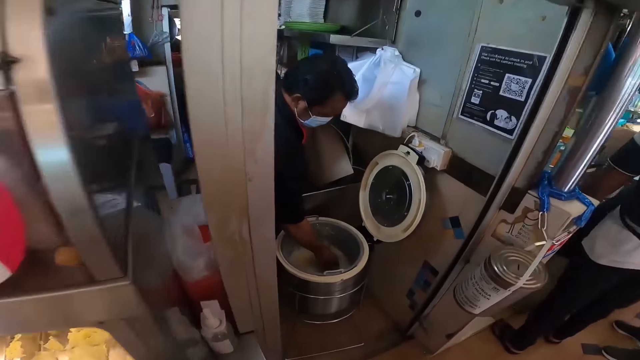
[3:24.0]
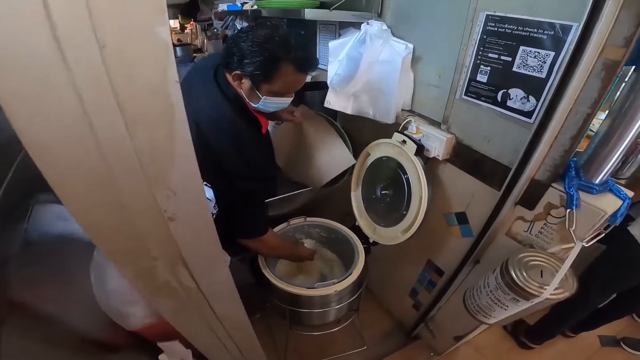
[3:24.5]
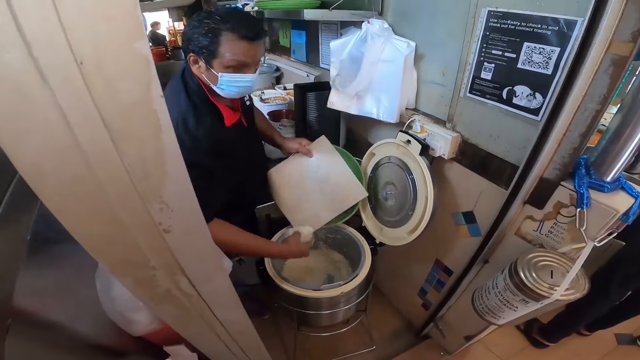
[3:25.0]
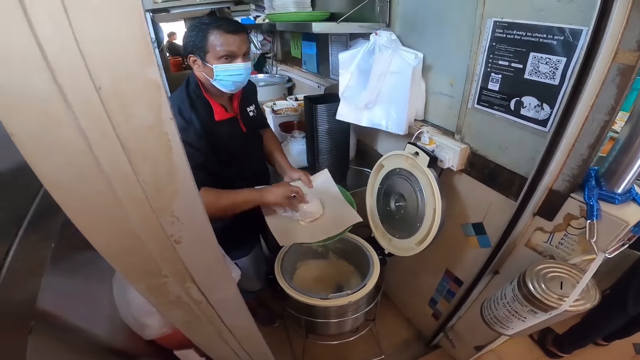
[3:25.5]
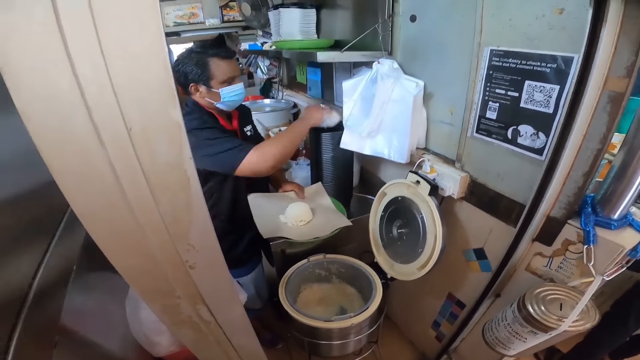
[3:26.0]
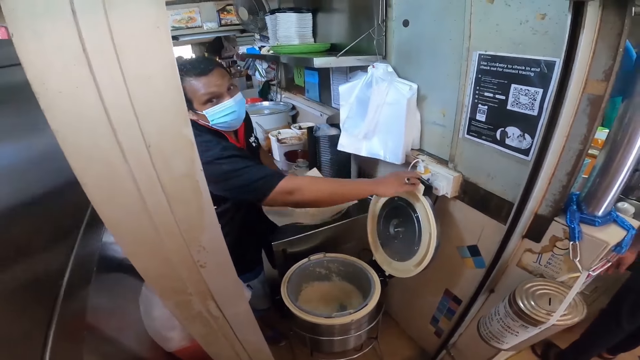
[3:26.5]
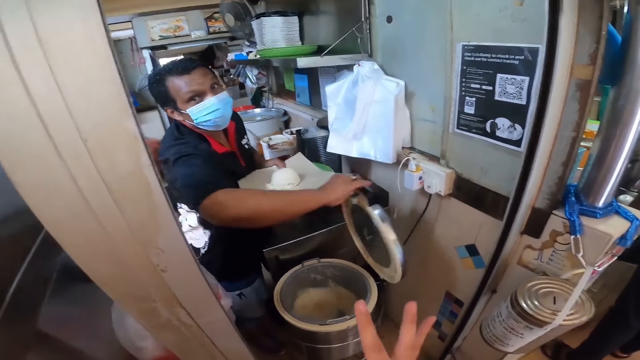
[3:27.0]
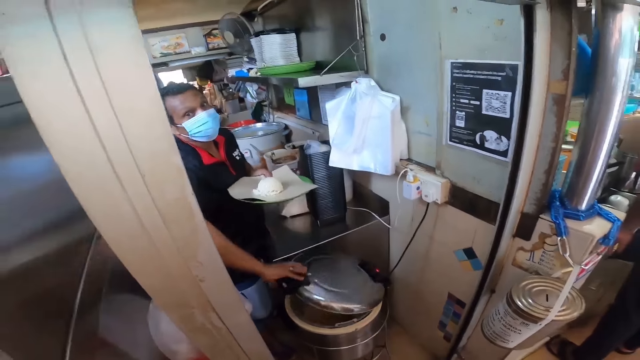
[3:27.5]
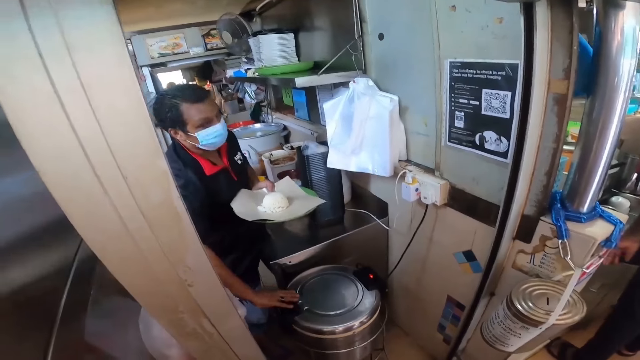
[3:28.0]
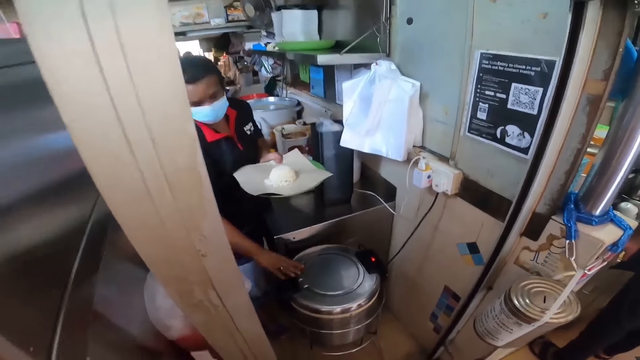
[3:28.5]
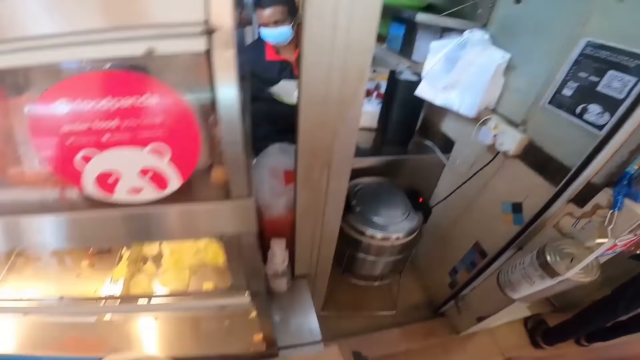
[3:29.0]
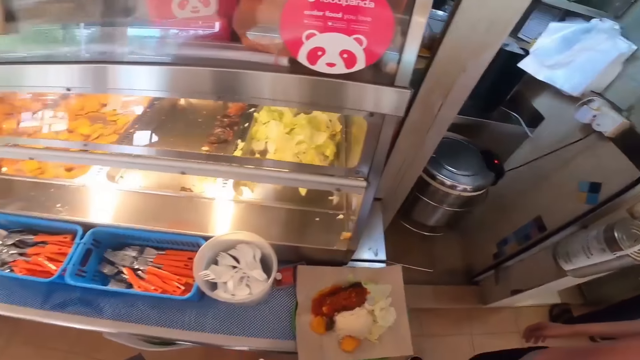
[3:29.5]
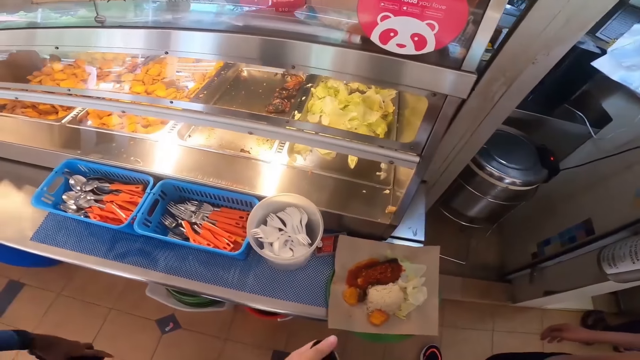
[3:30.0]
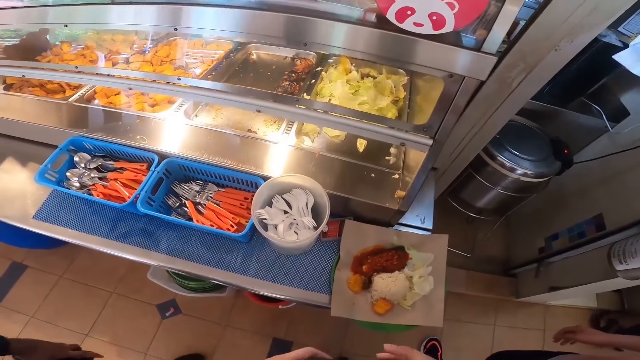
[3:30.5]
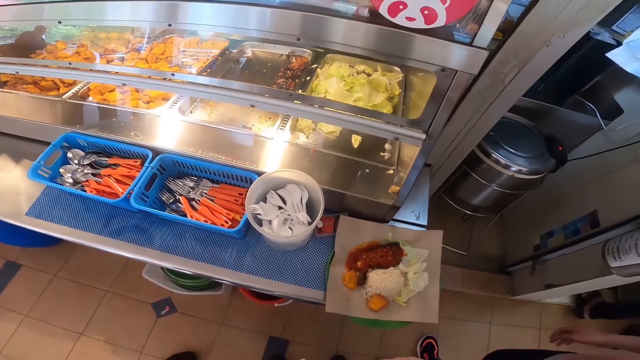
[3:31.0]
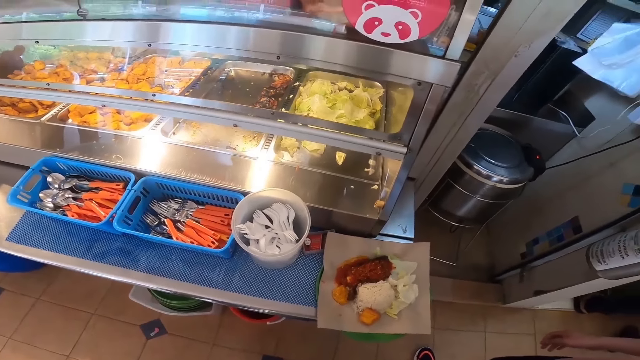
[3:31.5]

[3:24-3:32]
A person puts rice into the plate, serves food and closes the rice cooker.

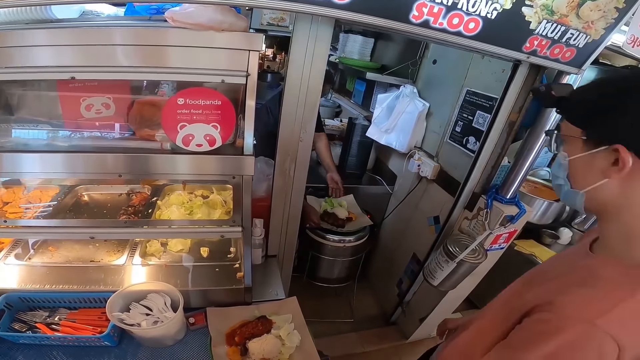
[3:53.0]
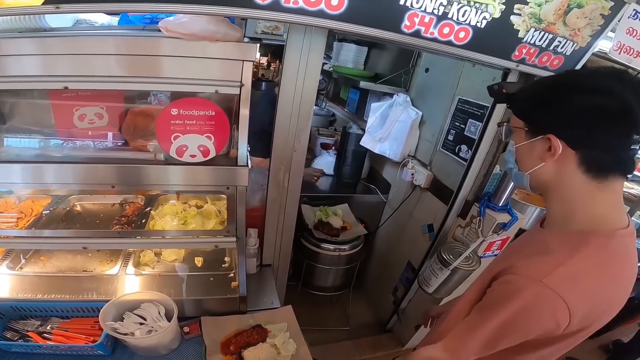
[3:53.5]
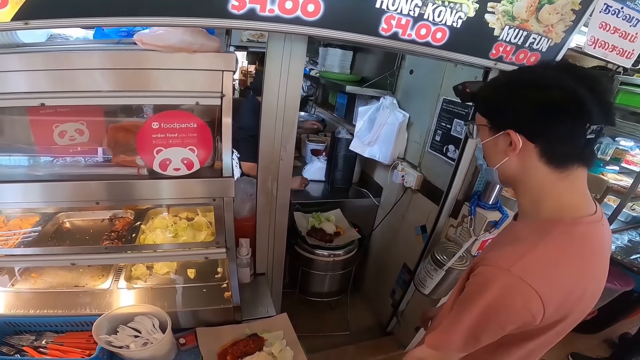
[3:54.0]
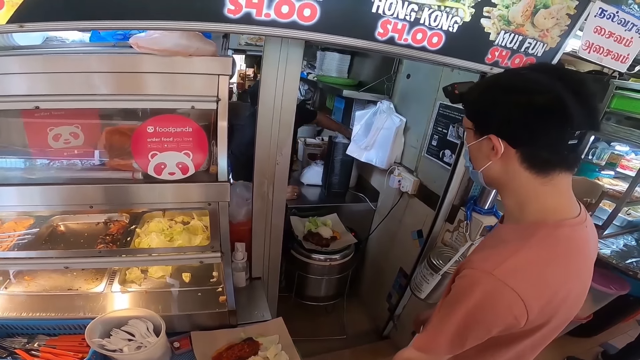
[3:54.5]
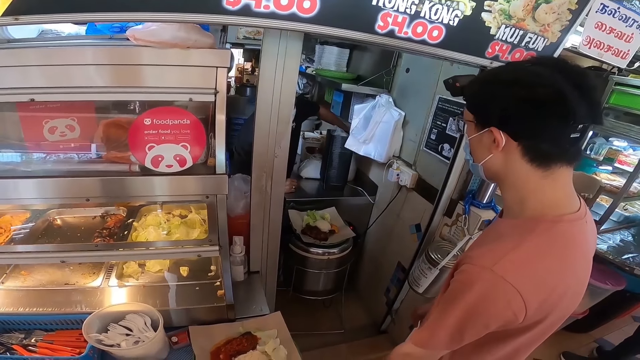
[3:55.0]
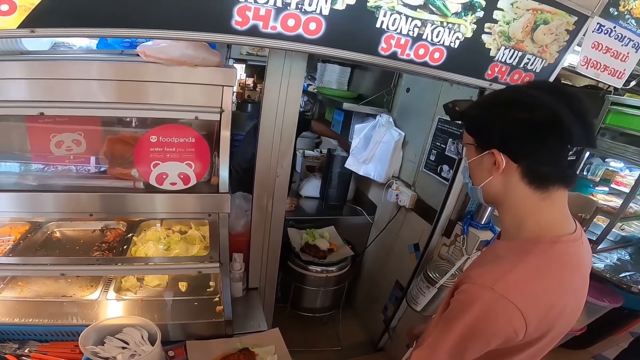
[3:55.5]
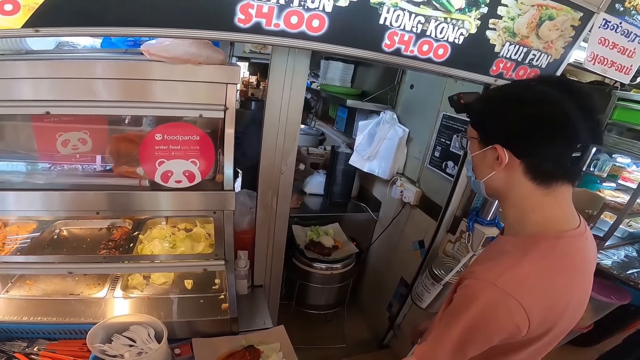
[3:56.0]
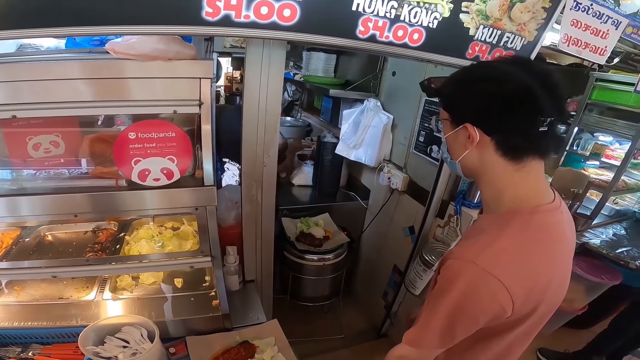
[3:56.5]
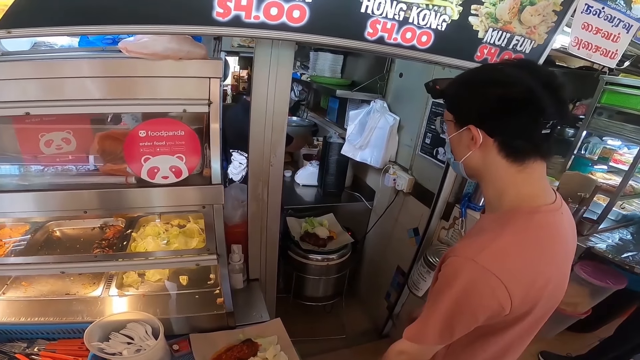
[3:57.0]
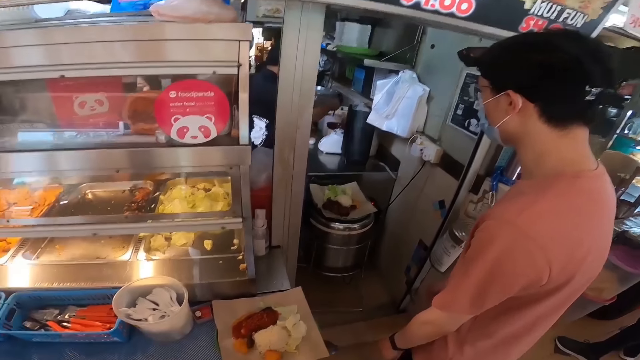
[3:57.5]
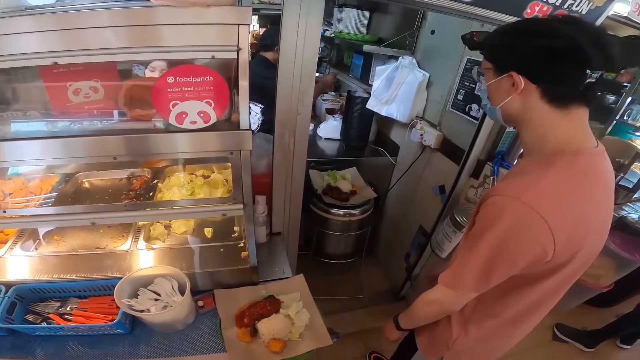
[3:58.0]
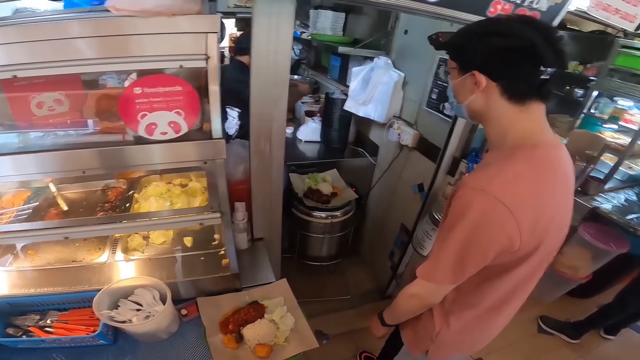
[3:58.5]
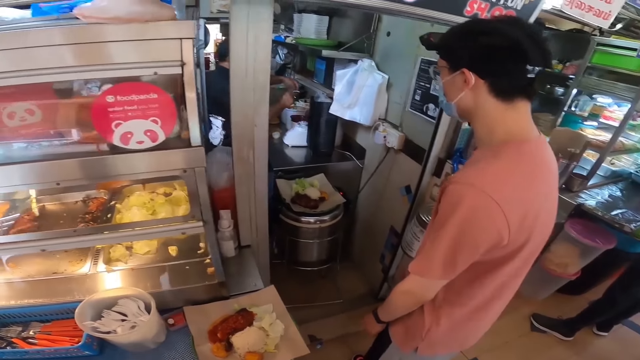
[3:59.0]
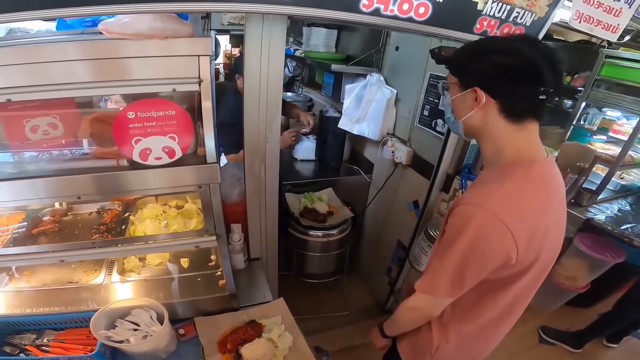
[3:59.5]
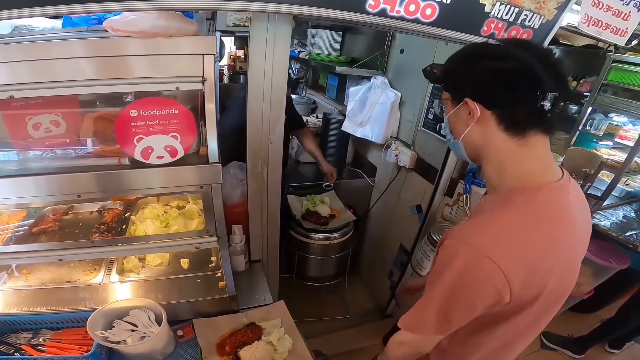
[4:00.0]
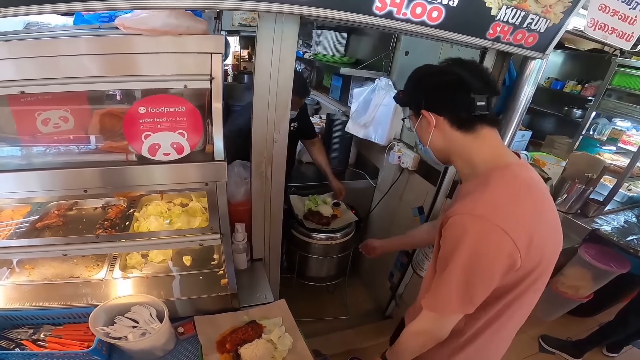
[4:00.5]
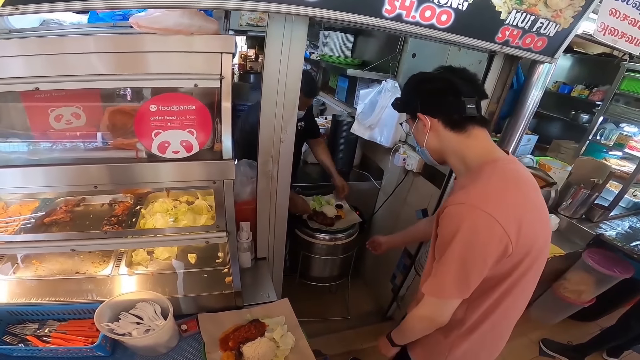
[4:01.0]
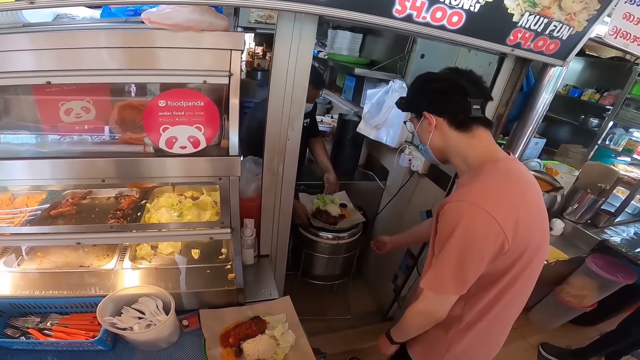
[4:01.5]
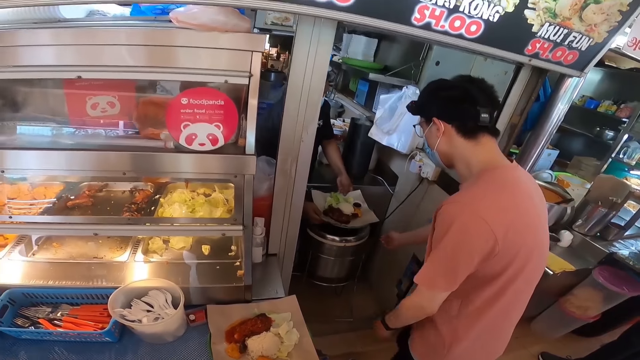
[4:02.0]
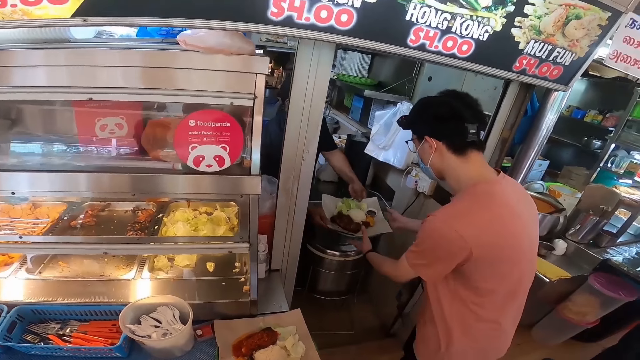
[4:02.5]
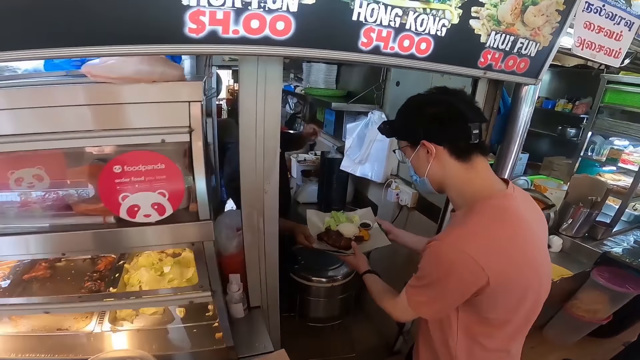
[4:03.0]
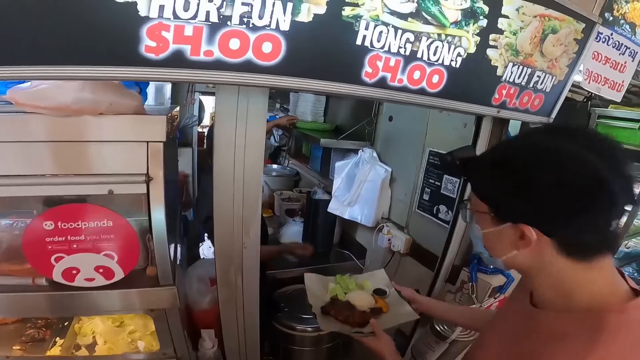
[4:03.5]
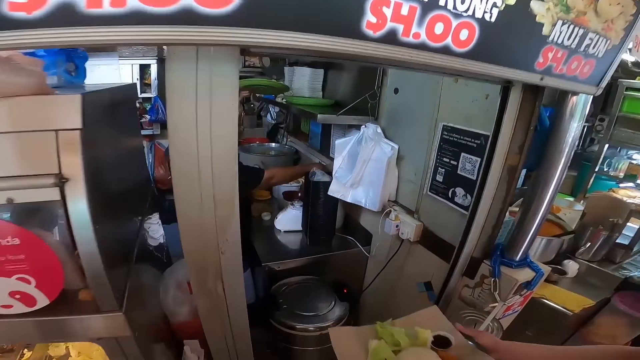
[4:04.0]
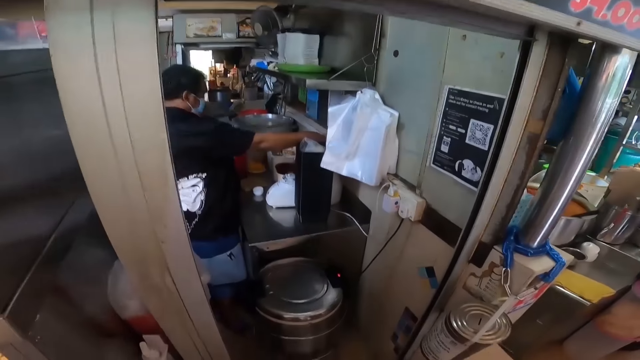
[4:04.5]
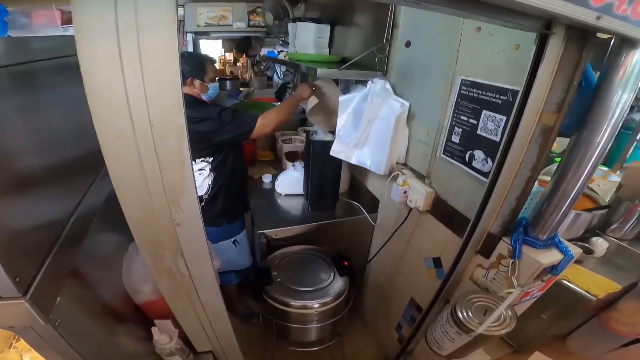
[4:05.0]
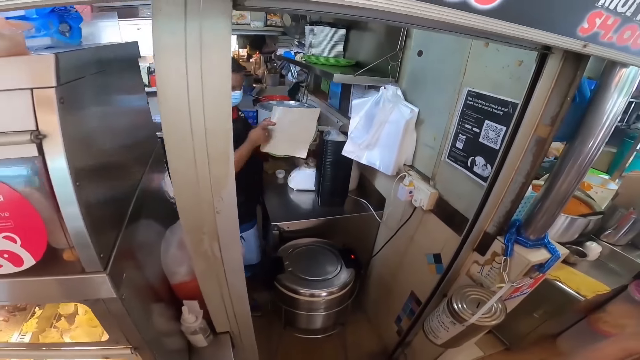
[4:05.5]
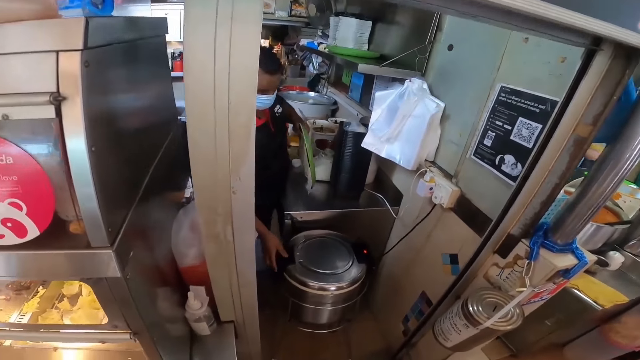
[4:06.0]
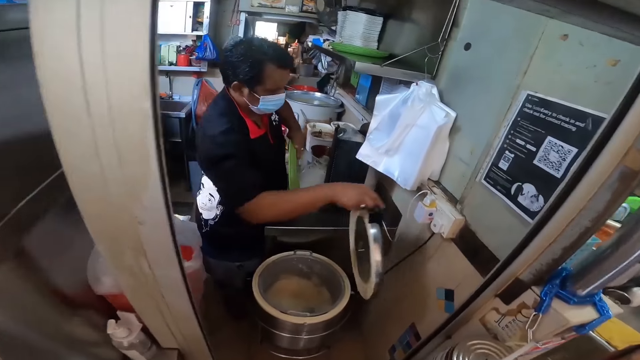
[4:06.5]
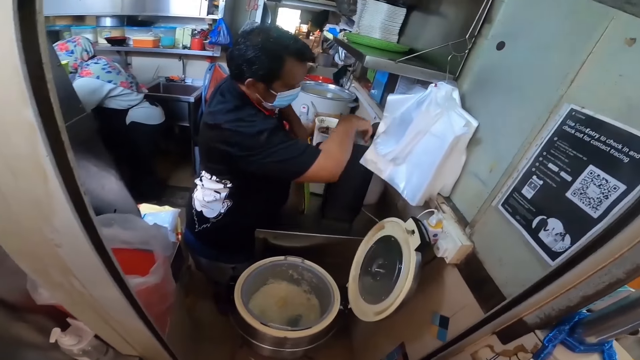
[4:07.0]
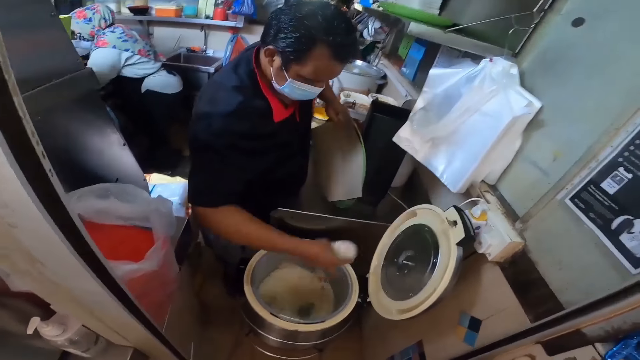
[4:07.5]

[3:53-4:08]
A person puts sauce into a small cup. The person puts the small cup into the plate. Another person takes the plate. The first person picks up the plate and paper. The first person opens the rice cooker.
